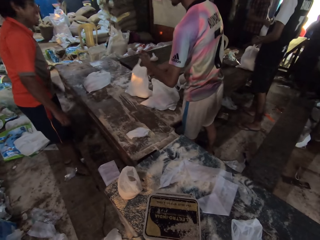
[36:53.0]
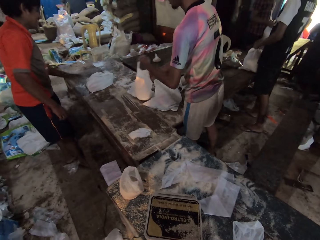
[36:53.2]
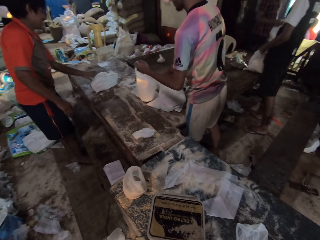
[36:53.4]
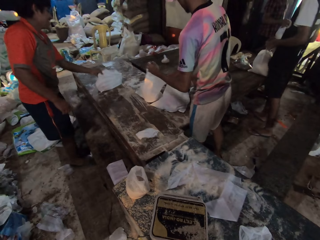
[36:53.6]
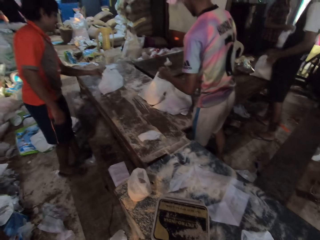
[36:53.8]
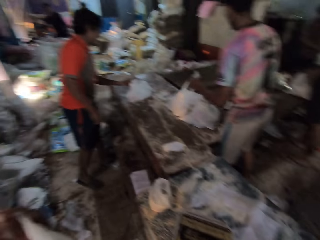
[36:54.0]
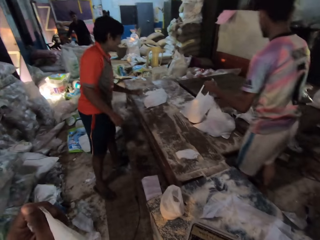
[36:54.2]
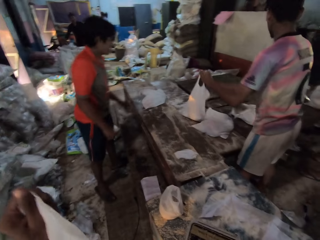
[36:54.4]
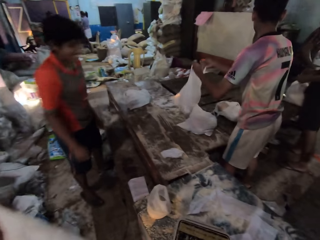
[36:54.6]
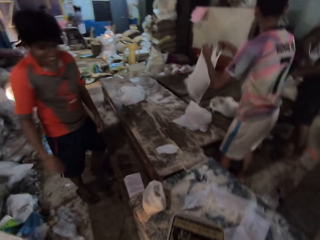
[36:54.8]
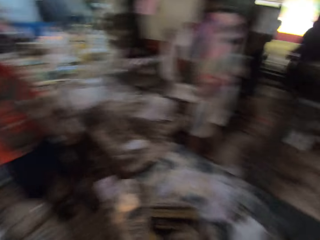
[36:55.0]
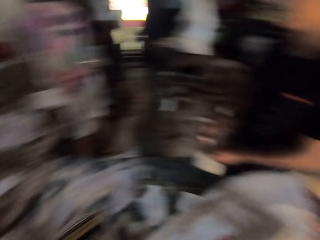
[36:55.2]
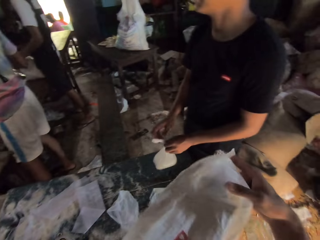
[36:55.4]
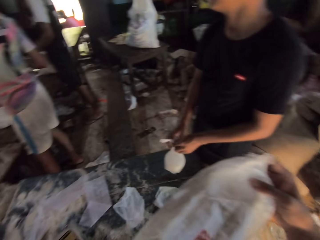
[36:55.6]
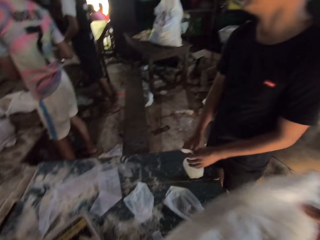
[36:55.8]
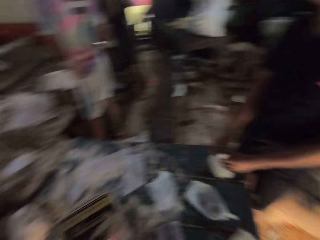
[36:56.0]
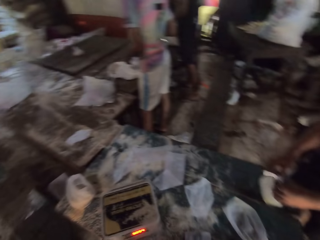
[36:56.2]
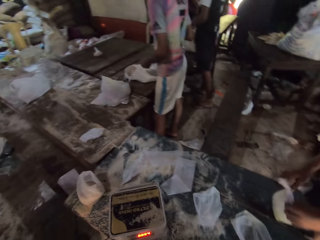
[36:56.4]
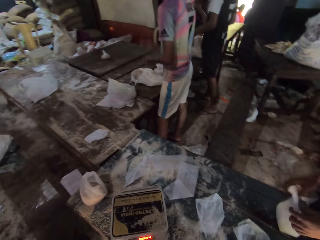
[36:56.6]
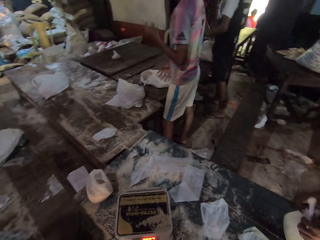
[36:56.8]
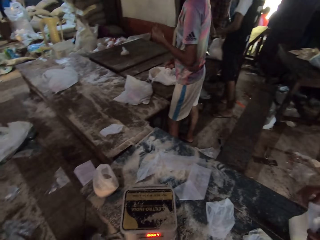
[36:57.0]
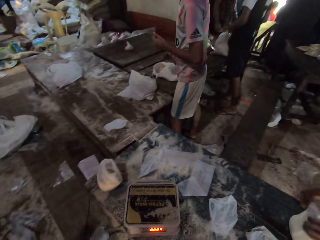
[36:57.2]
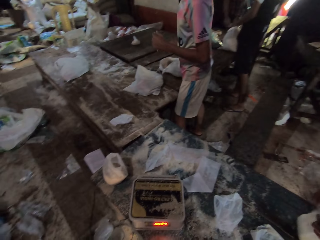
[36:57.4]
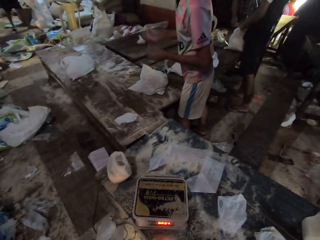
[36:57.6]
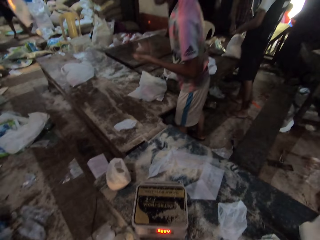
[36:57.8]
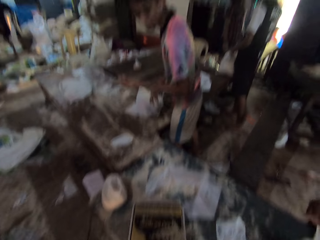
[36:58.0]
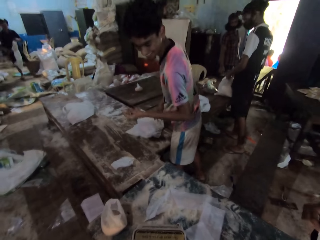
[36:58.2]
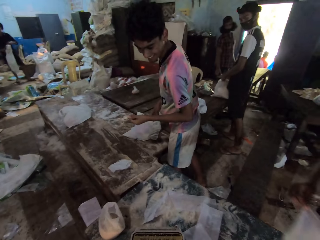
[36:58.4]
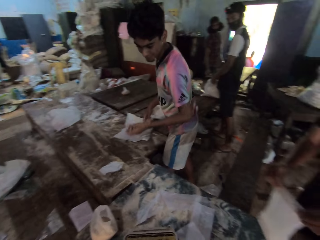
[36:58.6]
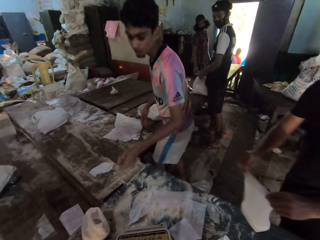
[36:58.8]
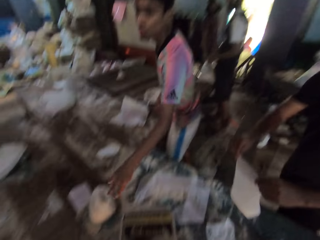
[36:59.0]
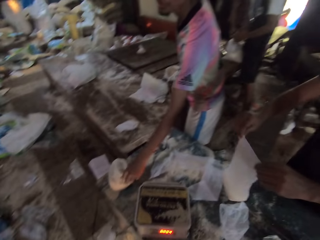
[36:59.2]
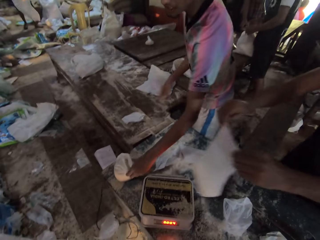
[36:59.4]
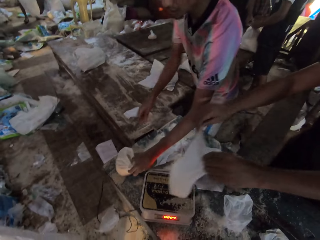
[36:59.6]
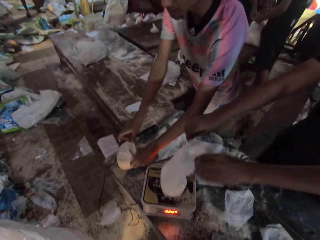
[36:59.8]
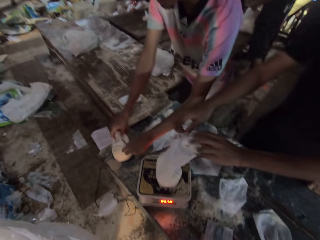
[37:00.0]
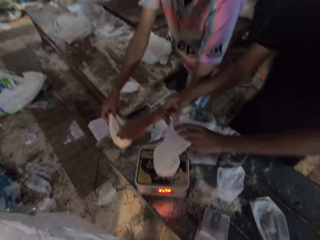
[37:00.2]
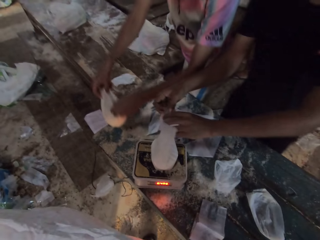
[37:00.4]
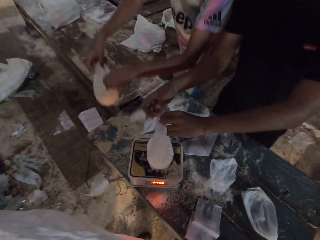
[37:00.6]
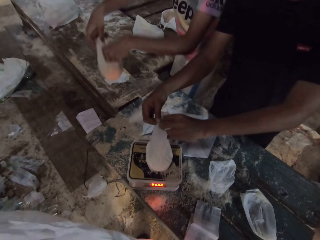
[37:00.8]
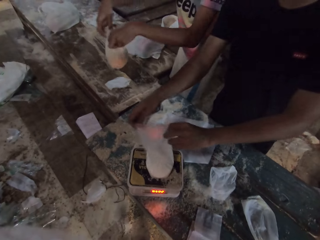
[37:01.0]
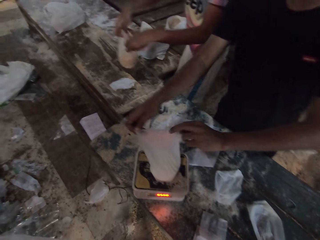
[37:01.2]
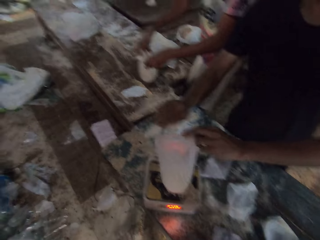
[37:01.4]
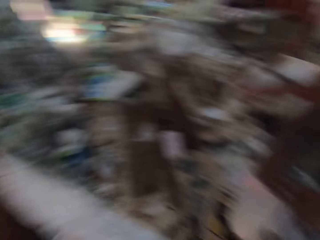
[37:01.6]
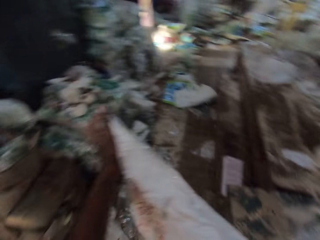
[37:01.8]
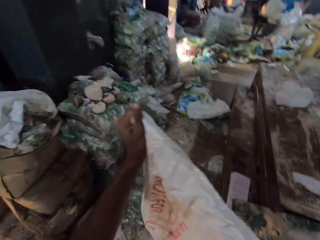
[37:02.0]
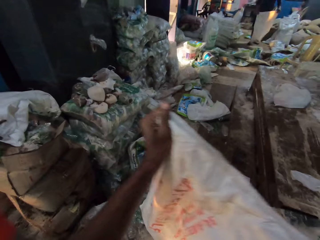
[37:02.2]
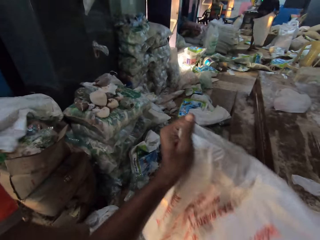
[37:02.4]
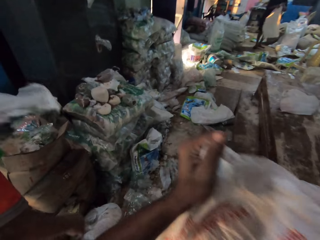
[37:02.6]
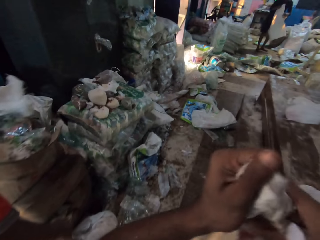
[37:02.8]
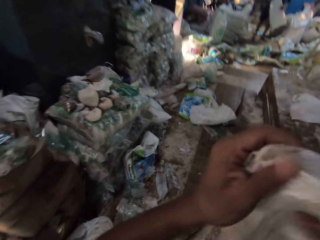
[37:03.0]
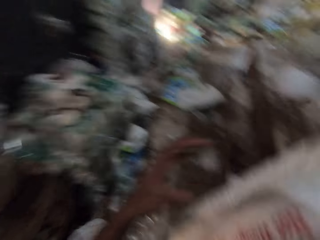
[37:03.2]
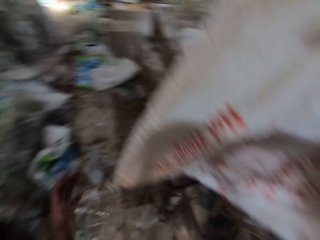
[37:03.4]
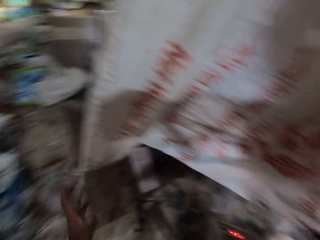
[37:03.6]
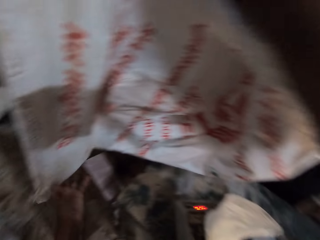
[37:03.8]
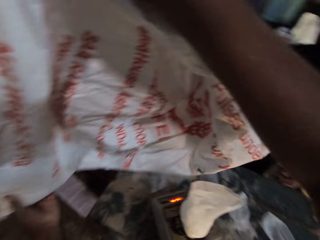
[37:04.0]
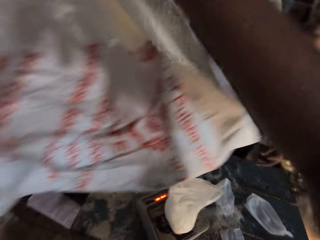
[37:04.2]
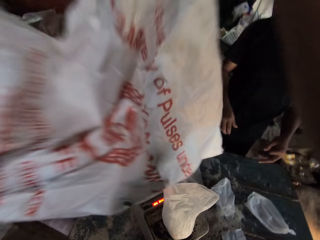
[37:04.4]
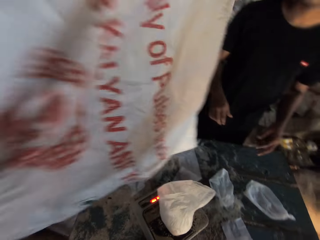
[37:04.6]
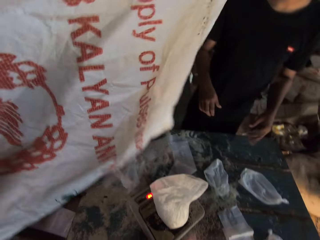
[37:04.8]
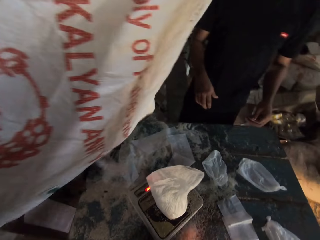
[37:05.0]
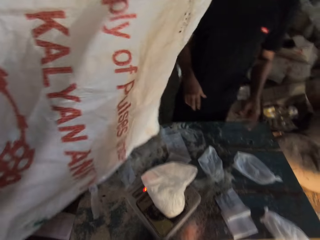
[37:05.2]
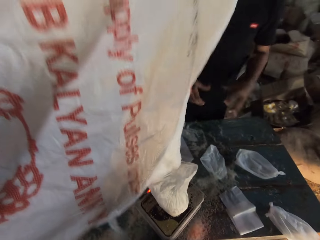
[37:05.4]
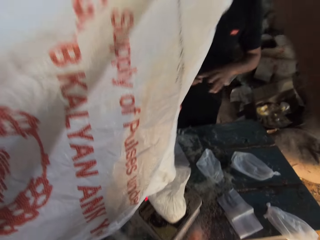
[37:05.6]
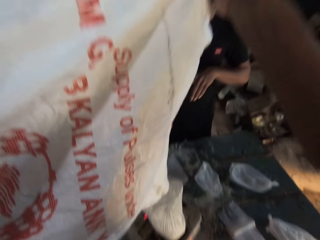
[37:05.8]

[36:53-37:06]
A man places a silicone bag into the silicone bag with both hands. Another man picks a silicone bag from the table with his left hand. A third man touches the paper on the table. The second man drops the silicone bag on the table with his left hand. The camera wearer holds a silicone bag with his left hand. The first man holds the silicone bag with both hands. A fourth man ties the silicone bag with both hands. A fifth man ties the silicone bag with both hands. The fourth man places the silicone bag on the scale with both hands. The first man picks a silicone bag from the table with both hands. The fourth man weighs the flour on the weighing machine. The camera wearer holds the sack with both hands. He pours the flour in the paper.

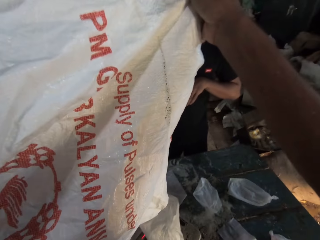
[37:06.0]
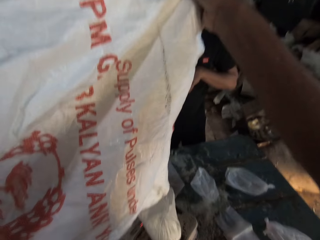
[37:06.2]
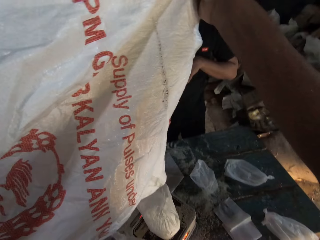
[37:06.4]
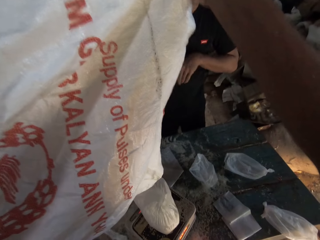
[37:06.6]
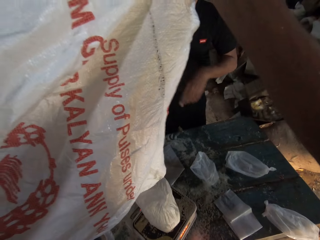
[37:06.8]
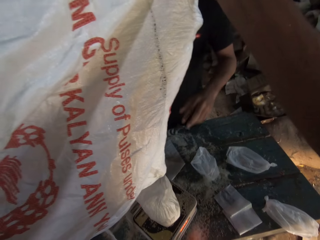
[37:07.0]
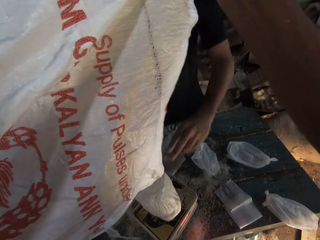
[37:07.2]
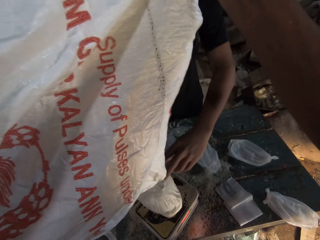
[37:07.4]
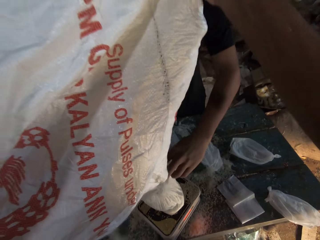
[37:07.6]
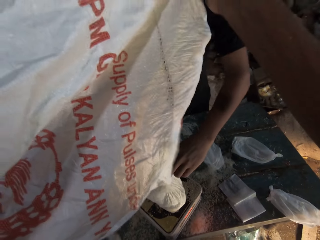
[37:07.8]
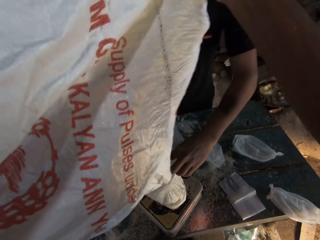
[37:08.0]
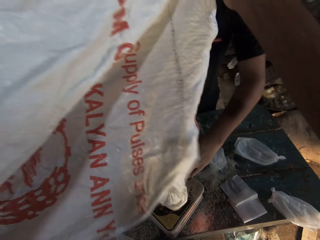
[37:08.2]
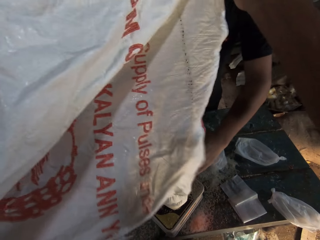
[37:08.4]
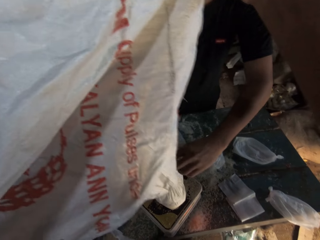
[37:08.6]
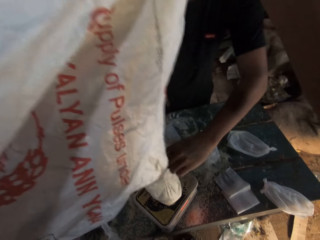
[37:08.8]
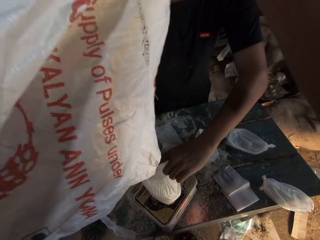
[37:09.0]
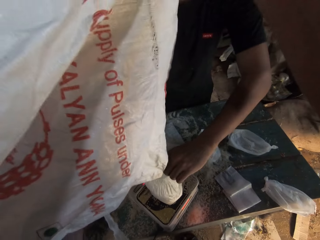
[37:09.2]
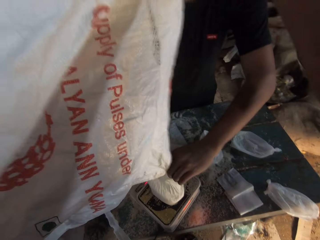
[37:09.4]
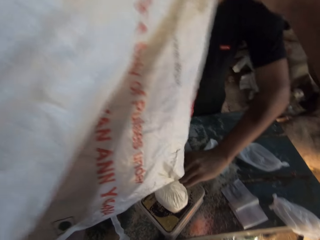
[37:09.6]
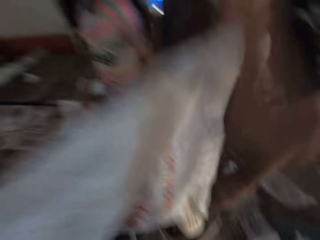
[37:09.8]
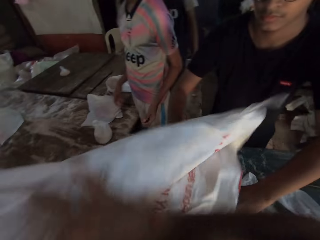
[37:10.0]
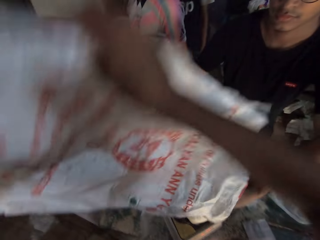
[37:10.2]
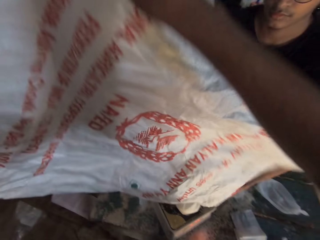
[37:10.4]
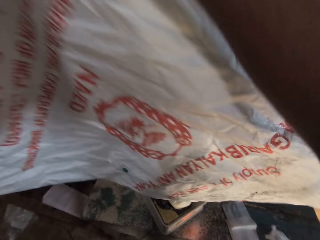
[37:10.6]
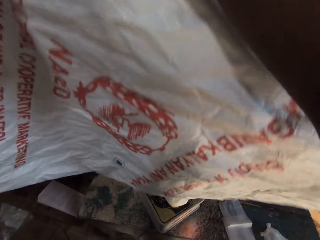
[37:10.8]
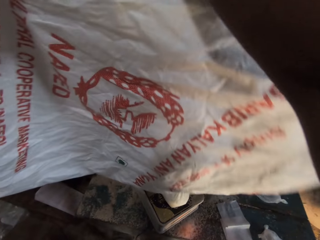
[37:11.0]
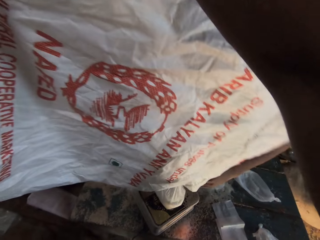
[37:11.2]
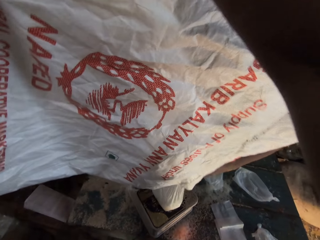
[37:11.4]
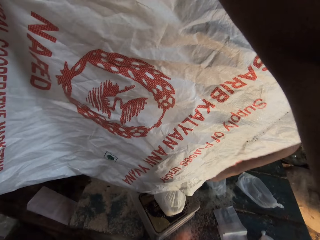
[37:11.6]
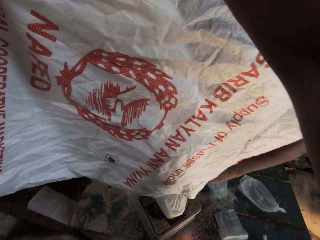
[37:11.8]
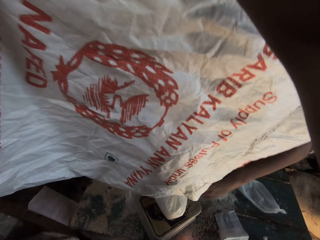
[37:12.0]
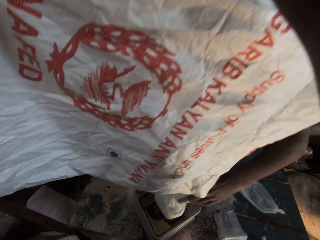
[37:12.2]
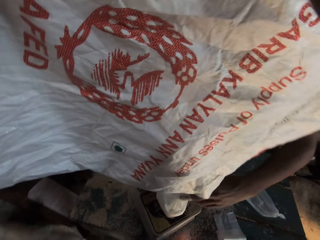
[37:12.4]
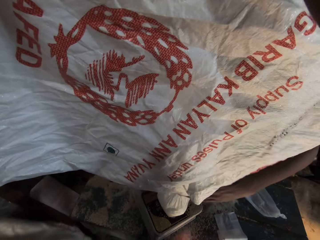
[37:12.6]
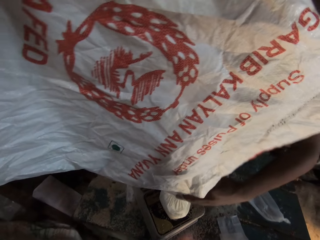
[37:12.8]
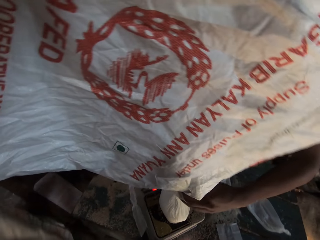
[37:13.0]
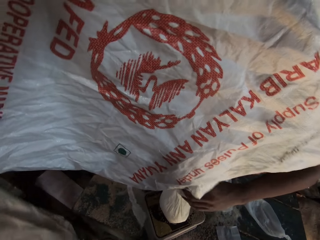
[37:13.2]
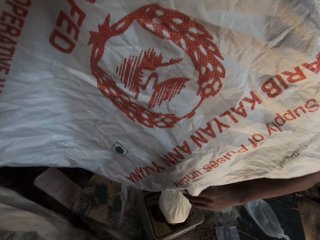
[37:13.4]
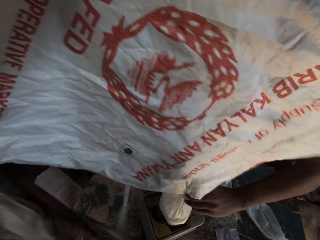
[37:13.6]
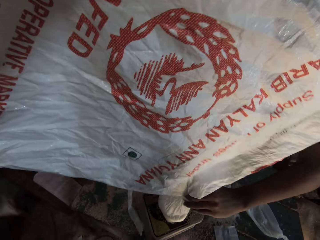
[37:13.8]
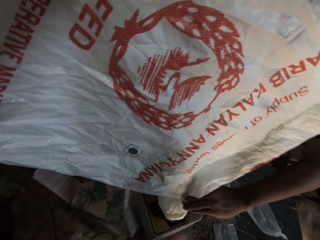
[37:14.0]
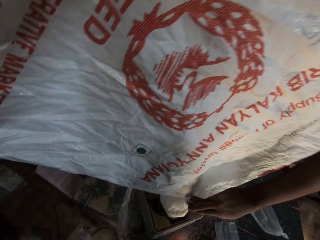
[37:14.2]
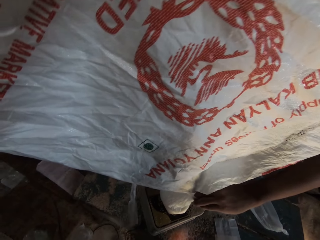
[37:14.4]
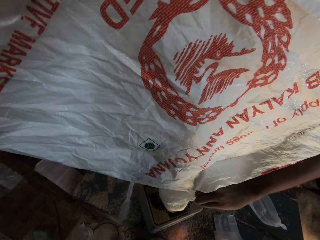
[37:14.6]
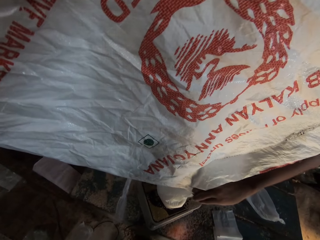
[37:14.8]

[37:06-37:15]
A man picks the silicone bag from the scale with both hands. The man holds the paper. The camera wearer pours cassava flakes into the silicone bag with both hands.
